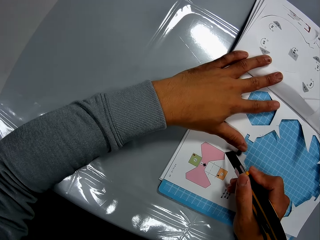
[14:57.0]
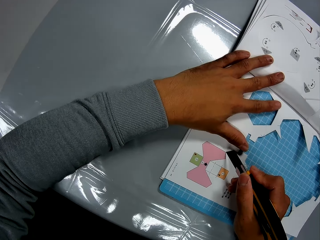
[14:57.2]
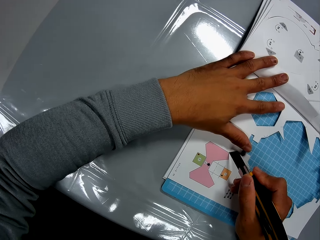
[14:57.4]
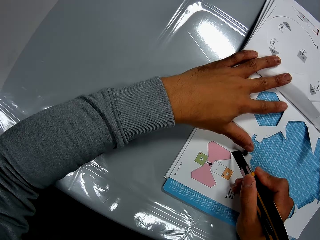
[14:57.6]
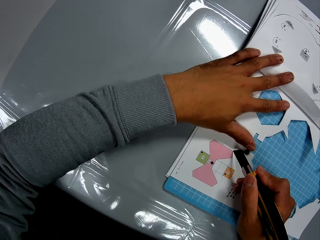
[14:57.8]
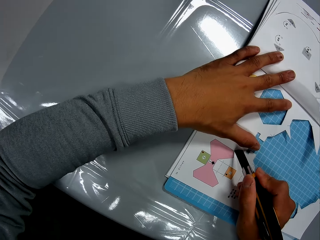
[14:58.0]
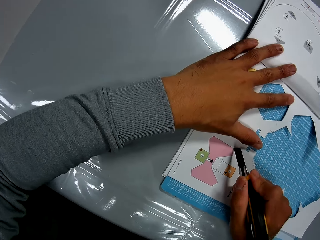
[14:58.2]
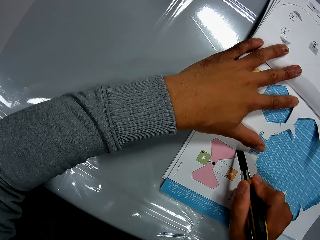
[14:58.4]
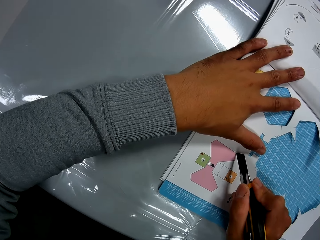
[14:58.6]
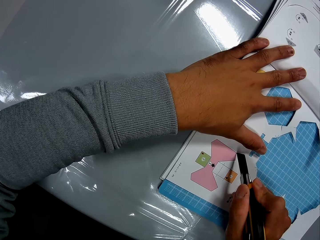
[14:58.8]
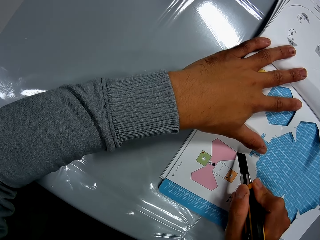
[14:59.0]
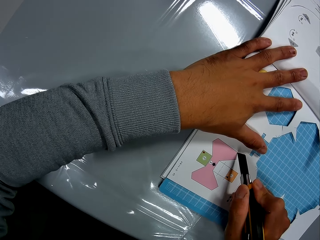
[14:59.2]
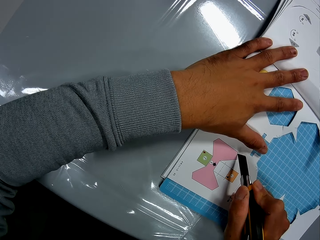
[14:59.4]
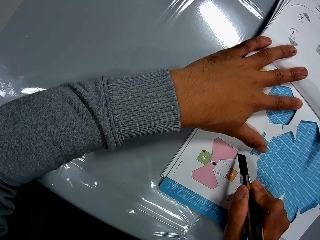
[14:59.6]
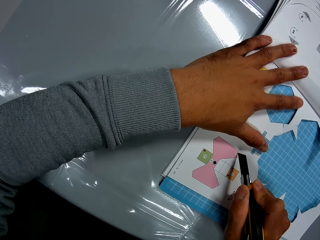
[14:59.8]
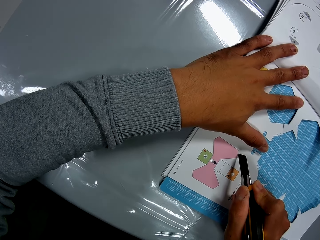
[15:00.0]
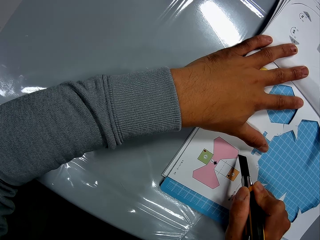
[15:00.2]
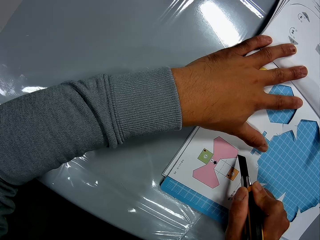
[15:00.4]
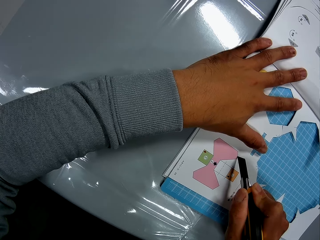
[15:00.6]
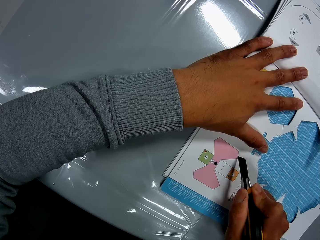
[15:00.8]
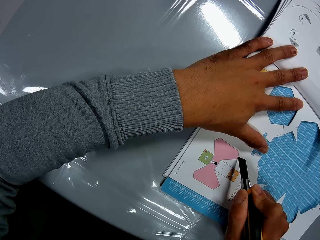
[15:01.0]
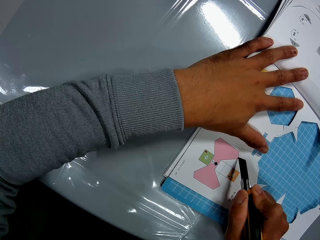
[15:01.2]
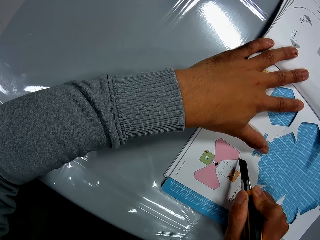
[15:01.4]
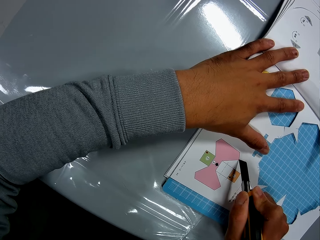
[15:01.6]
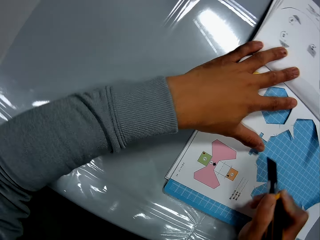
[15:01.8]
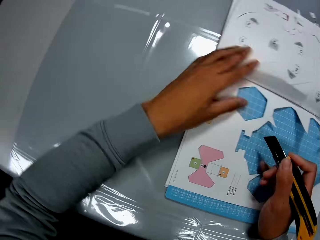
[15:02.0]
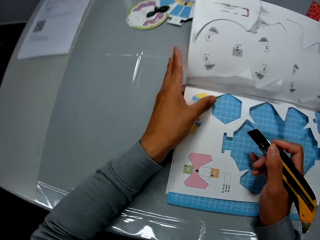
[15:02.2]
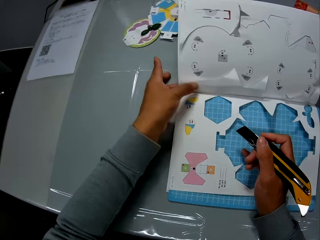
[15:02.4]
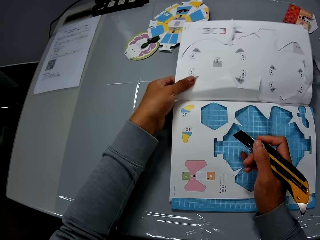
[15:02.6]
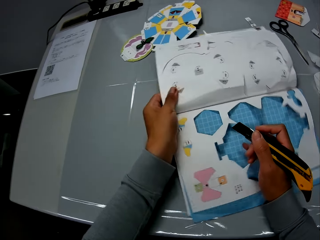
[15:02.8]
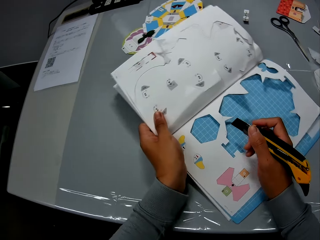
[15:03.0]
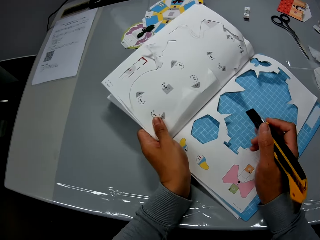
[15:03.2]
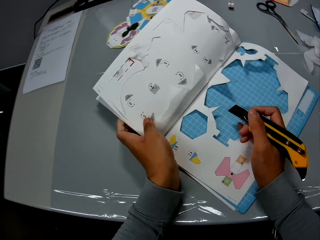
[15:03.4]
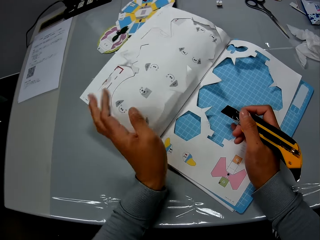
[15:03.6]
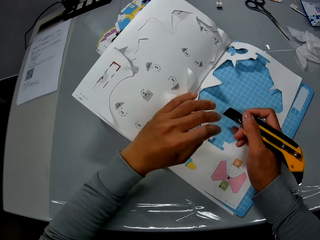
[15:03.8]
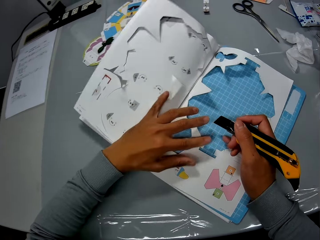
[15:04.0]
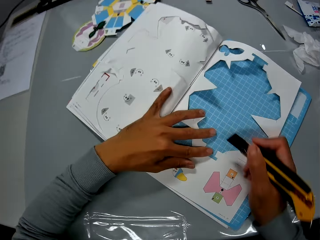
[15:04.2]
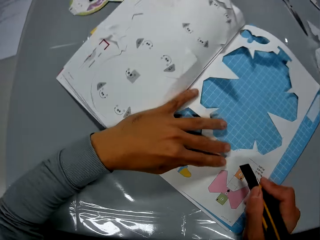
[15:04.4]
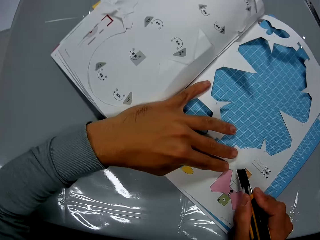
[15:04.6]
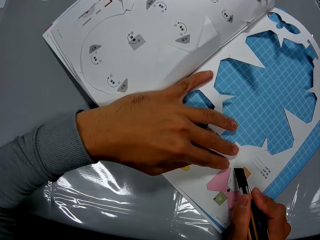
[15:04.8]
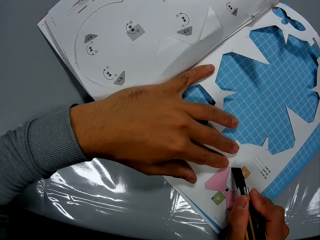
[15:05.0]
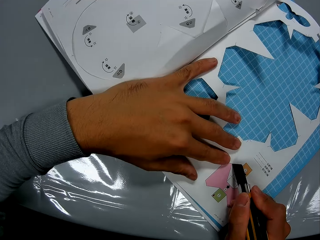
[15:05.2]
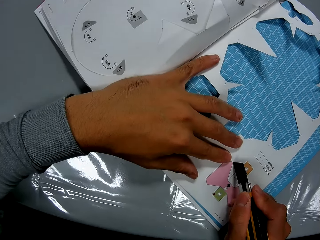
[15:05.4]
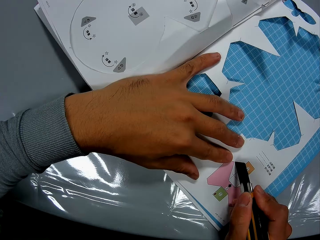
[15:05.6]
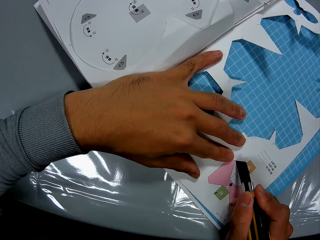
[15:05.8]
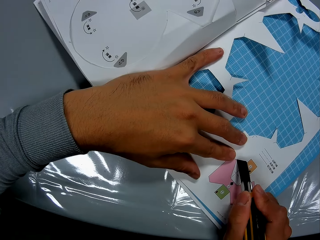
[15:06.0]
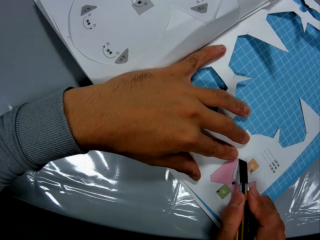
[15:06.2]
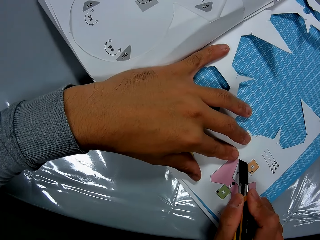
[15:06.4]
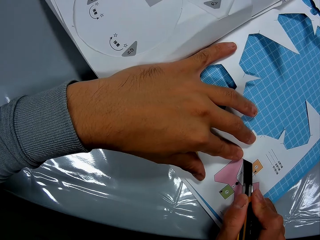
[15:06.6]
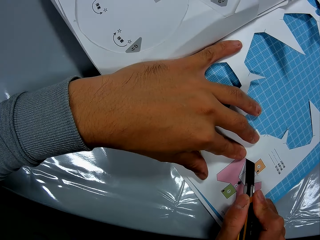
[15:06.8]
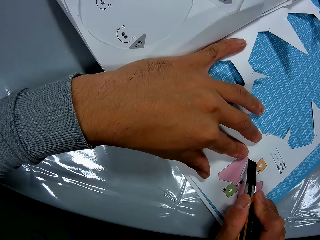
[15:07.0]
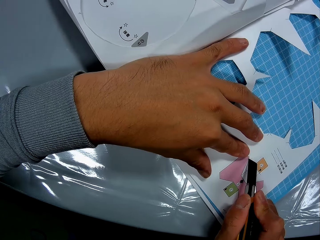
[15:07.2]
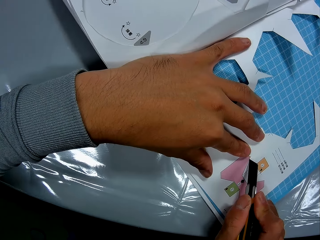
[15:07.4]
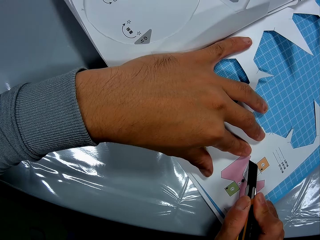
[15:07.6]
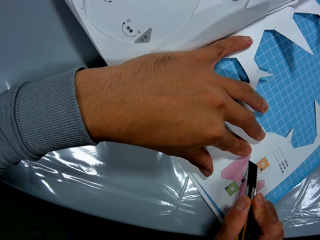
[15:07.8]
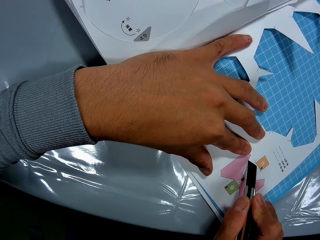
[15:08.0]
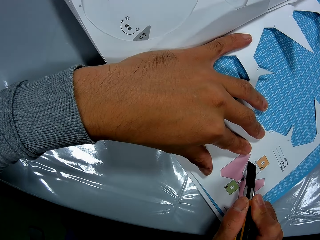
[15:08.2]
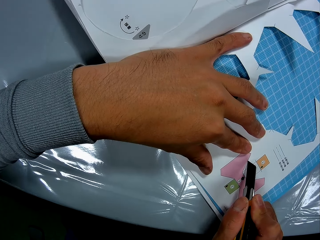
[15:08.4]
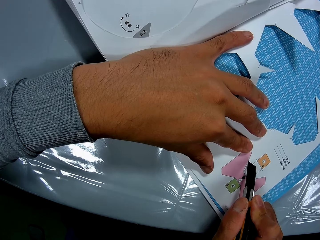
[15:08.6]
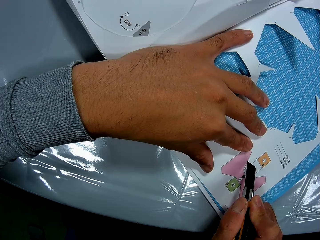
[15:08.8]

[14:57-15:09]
The camera wearer cuts the book on the table, with the cutter in his right hand and his left hand on the book. He adjusts the book on the table with his hands. He cuts the book on the table, with the cutter in his right hand and his left hand on the book.

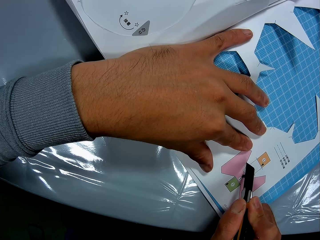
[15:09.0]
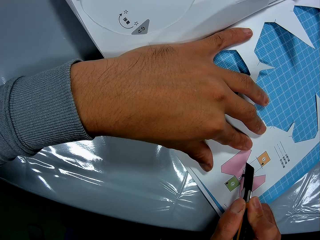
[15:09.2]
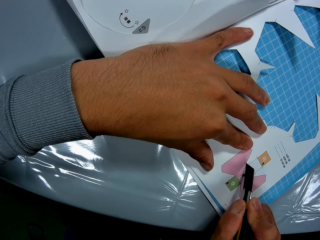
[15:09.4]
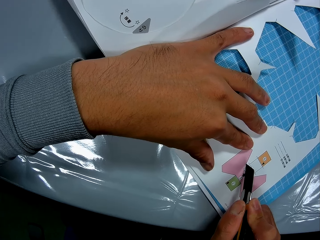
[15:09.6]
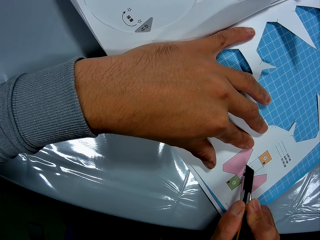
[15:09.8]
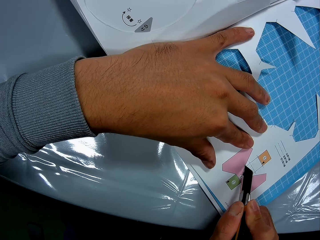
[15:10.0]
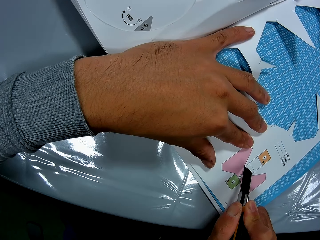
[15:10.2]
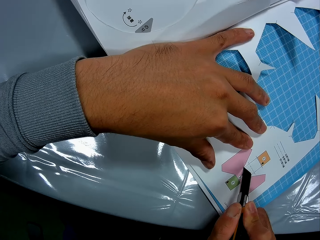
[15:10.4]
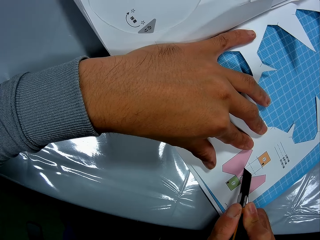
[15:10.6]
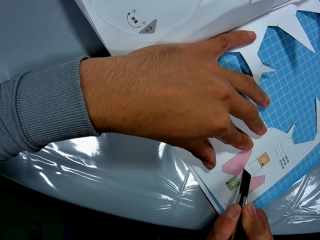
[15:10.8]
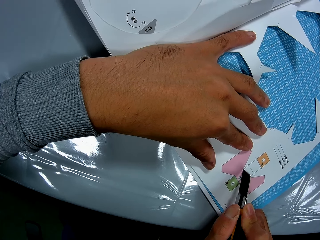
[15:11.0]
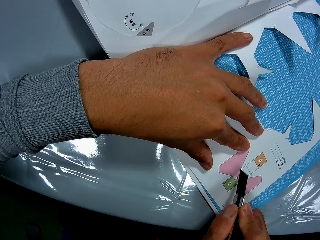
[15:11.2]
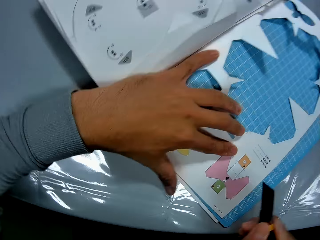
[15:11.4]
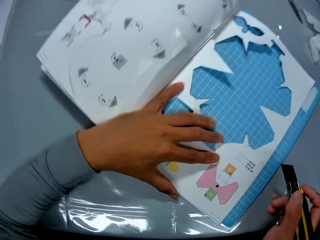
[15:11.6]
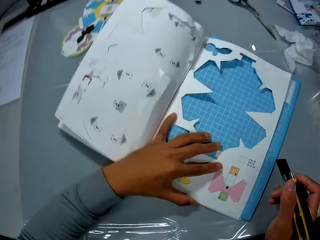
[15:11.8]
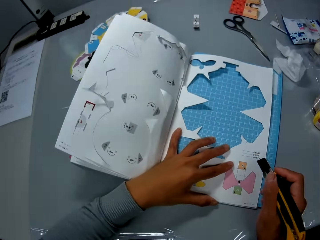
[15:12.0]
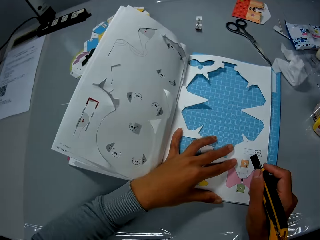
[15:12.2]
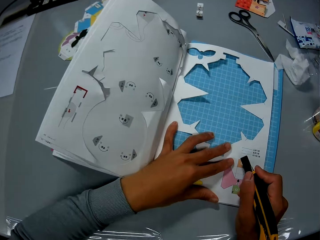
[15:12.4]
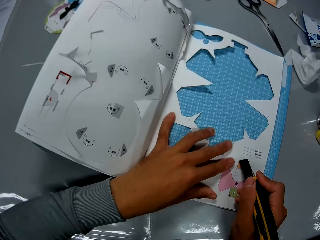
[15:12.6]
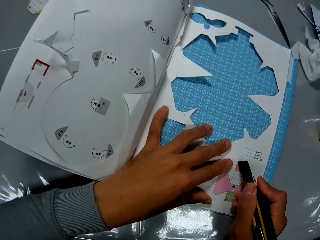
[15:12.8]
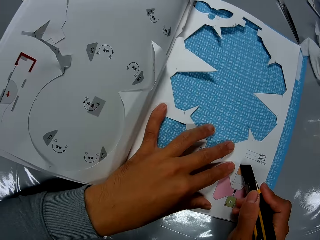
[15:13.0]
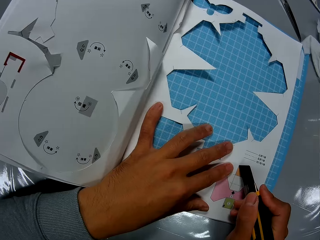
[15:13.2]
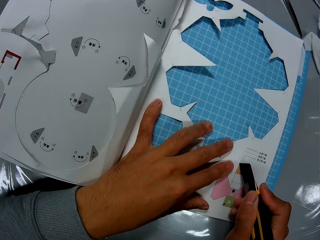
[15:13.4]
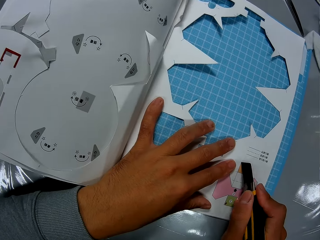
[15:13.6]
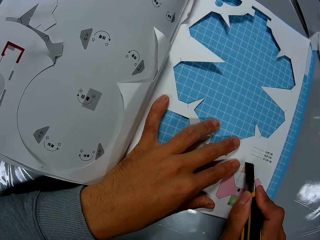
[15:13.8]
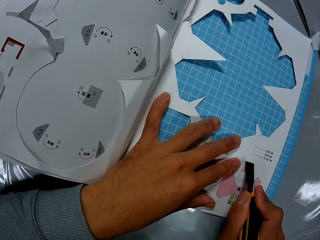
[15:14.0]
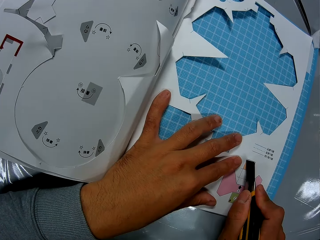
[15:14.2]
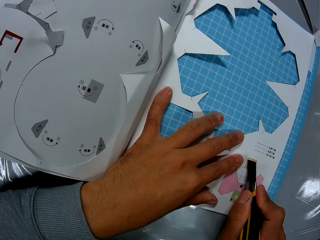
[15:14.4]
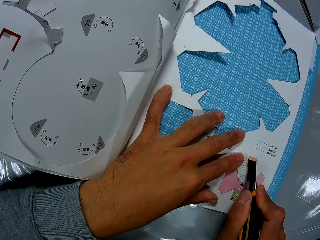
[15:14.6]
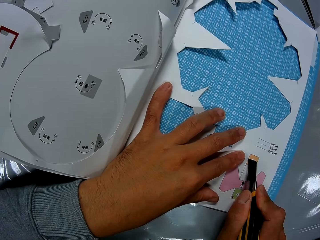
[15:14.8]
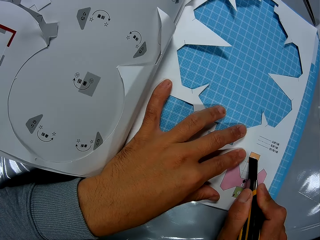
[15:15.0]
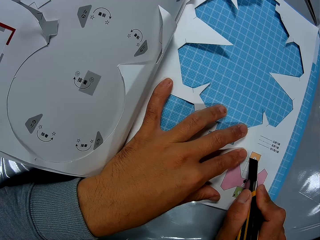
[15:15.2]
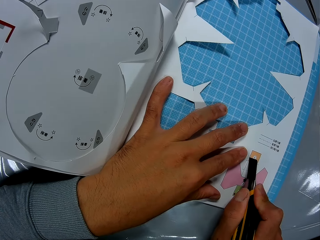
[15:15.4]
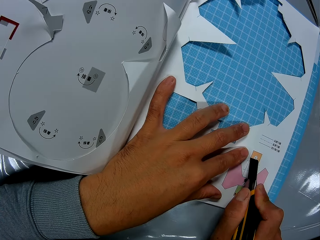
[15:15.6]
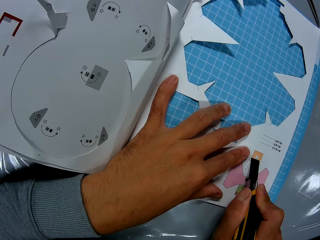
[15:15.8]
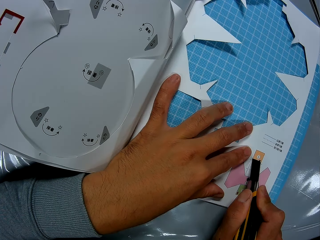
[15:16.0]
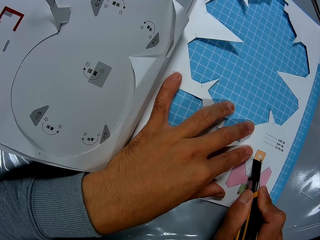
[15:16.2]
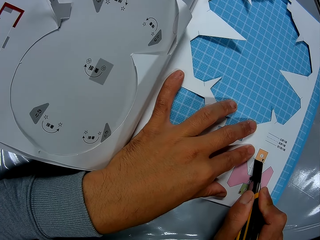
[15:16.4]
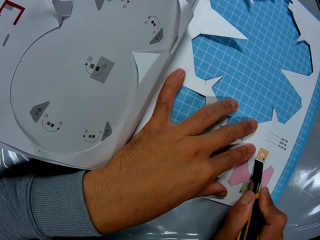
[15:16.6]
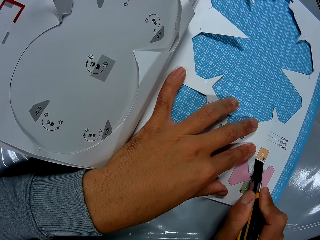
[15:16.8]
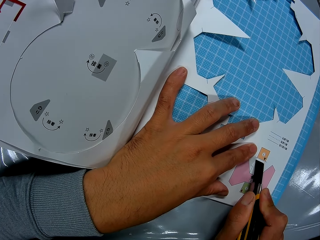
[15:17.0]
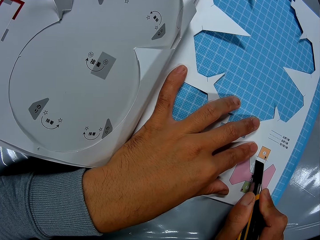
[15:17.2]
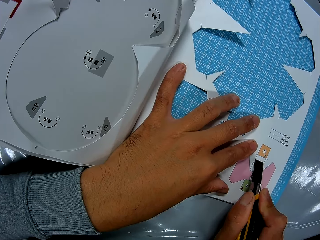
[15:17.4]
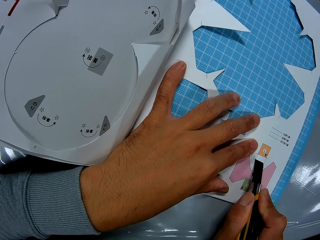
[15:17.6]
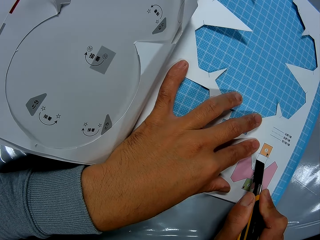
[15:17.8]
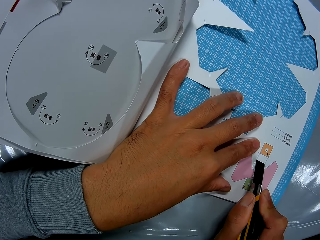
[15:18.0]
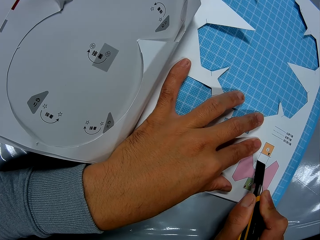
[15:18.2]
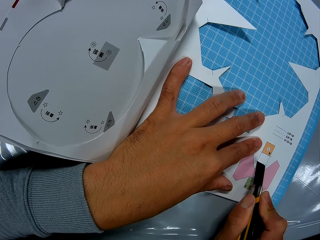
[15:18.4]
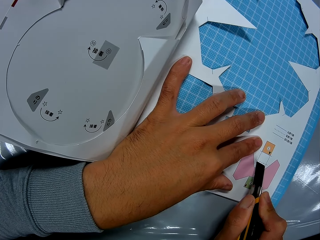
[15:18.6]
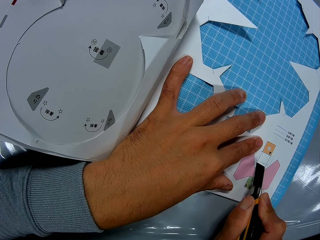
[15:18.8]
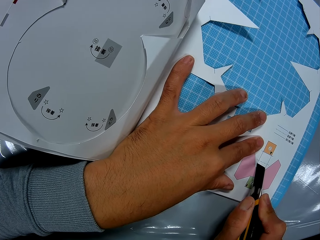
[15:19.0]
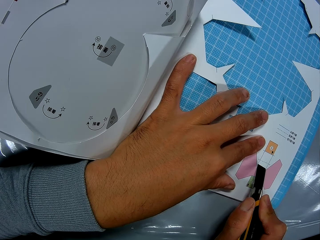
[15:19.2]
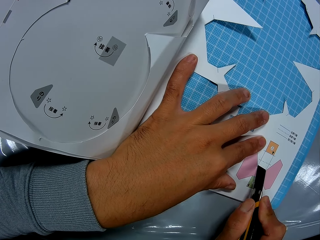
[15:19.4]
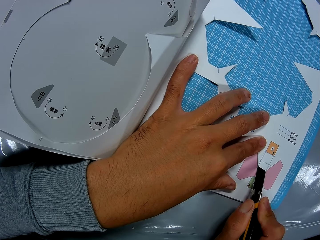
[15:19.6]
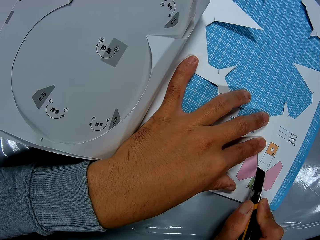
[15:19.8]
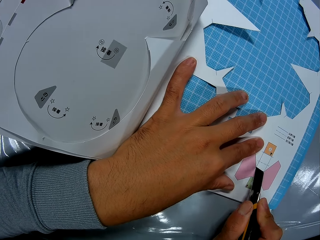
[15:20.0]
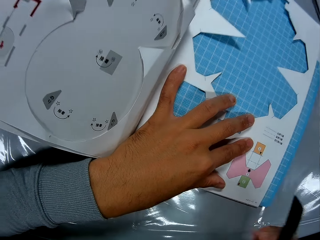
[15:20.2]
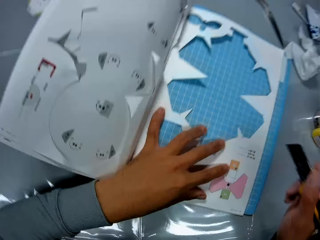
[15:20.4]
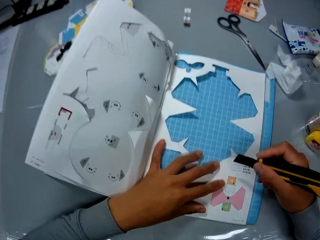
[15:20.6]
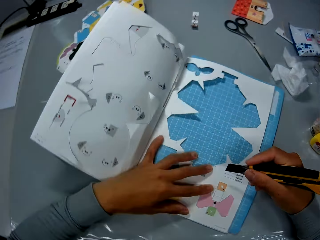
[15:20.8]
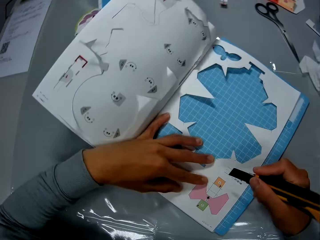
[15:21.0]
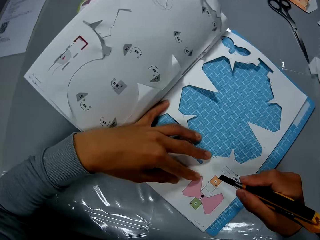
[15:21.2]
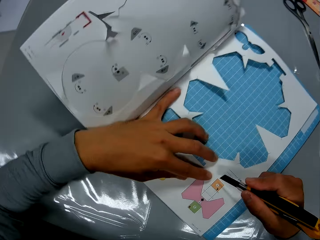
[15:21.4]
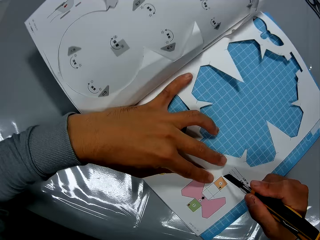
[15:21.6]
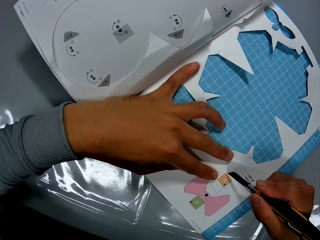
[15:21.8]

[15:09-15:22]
The camera wearer adjusts the book on the table with his hands. He cuts the book on the table, with the cutter in his right hand and his left hand on the book. He adjusts the book.
